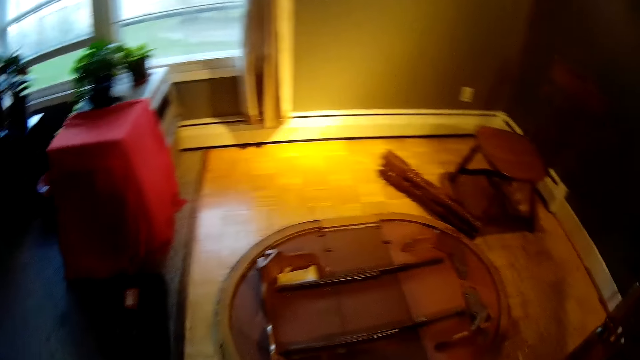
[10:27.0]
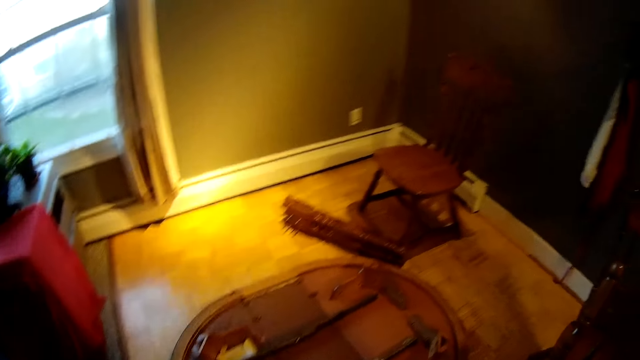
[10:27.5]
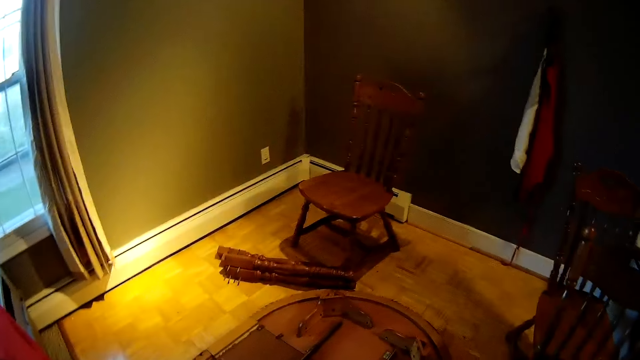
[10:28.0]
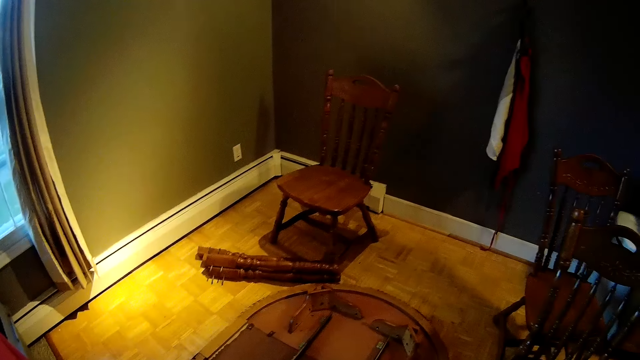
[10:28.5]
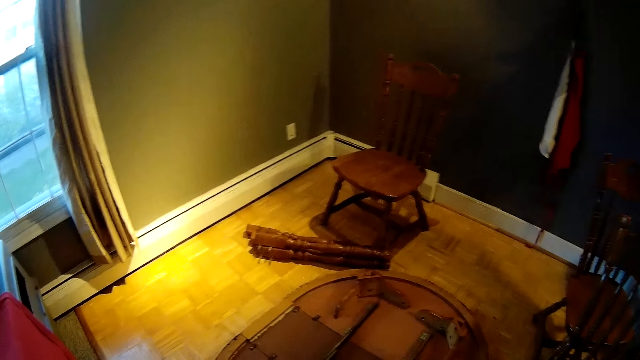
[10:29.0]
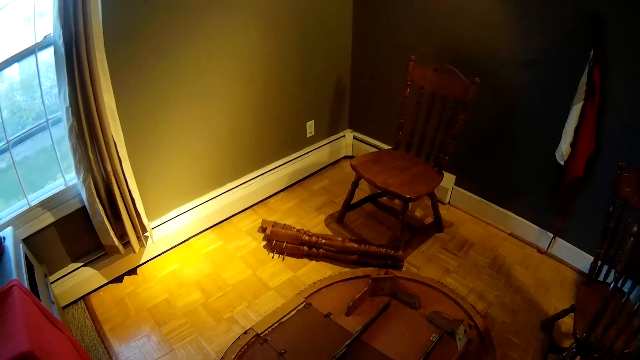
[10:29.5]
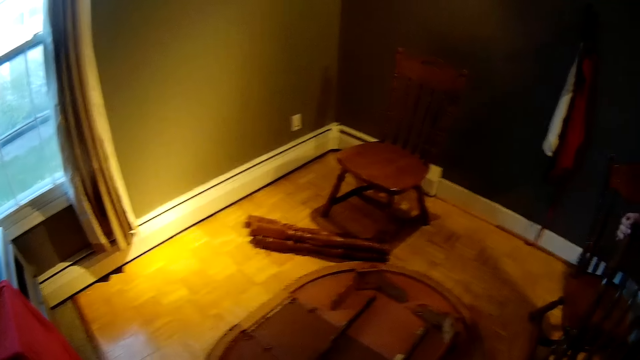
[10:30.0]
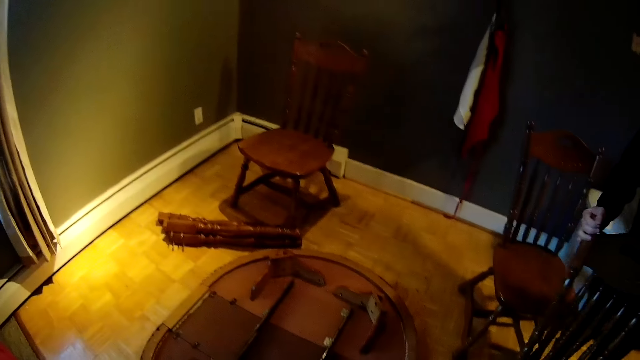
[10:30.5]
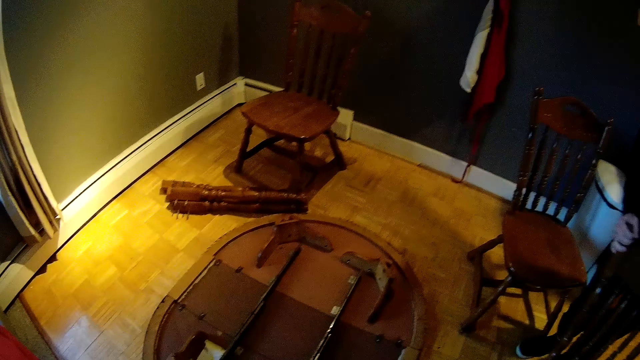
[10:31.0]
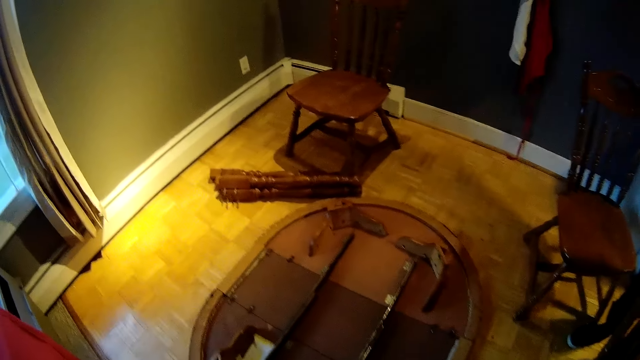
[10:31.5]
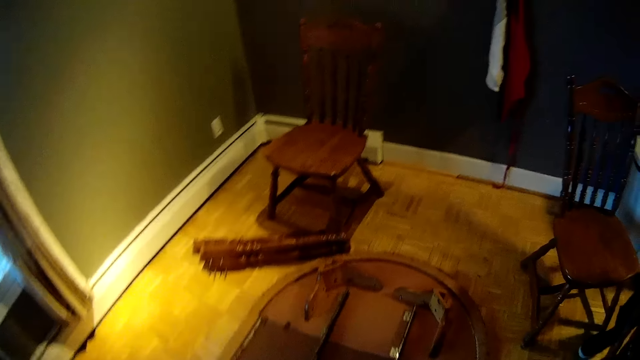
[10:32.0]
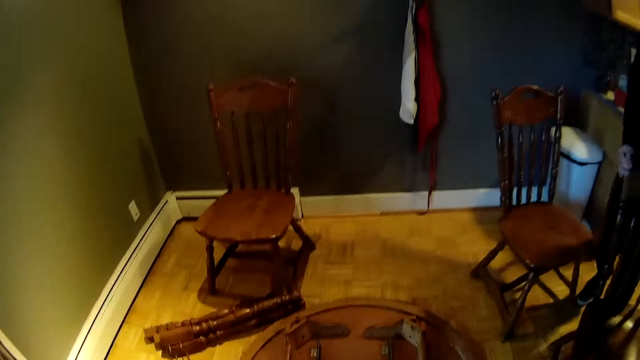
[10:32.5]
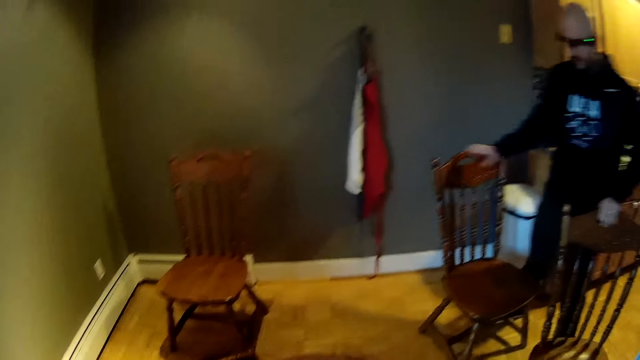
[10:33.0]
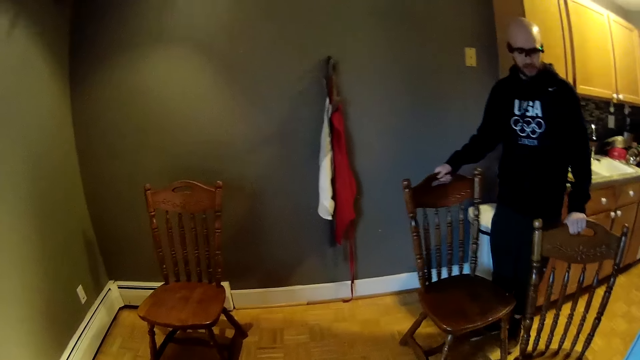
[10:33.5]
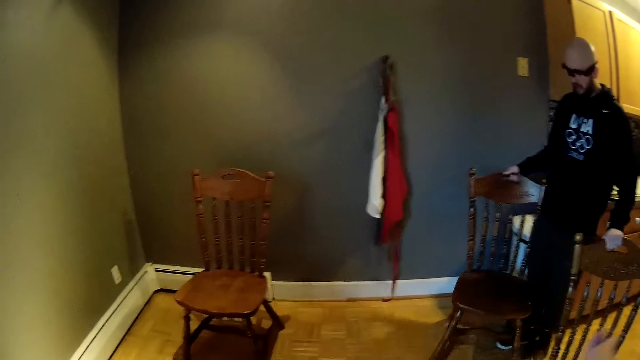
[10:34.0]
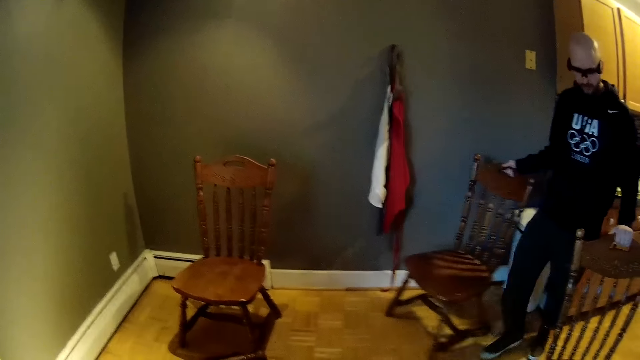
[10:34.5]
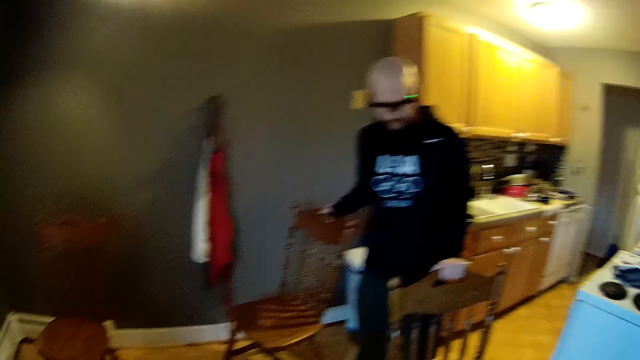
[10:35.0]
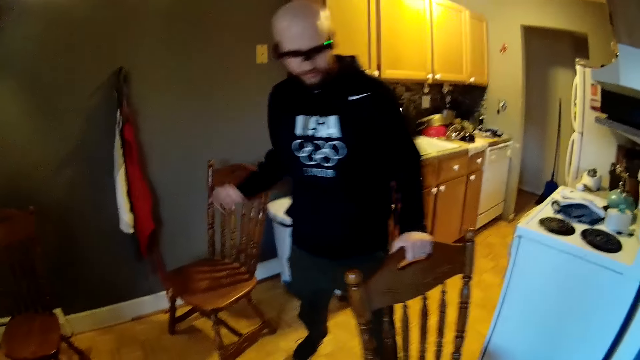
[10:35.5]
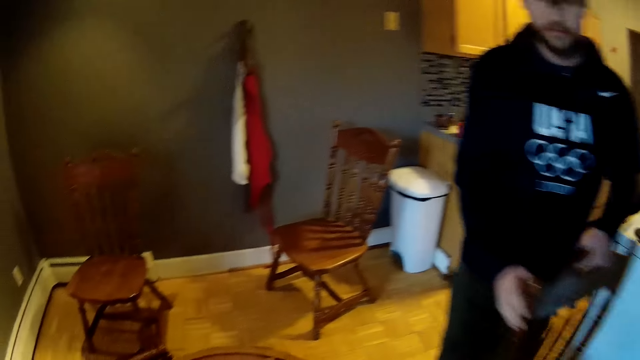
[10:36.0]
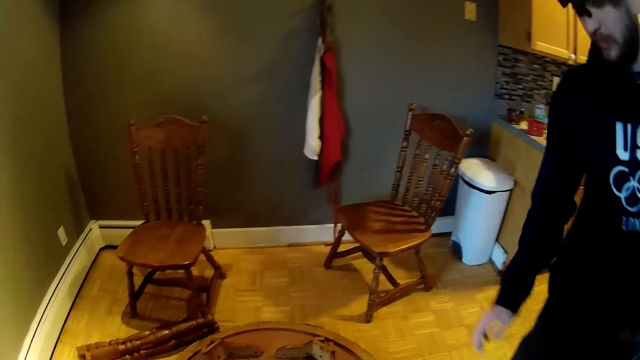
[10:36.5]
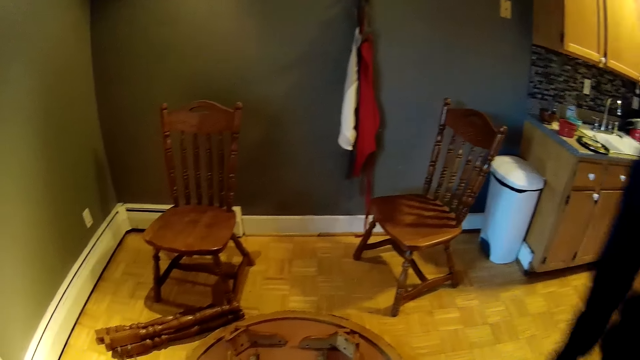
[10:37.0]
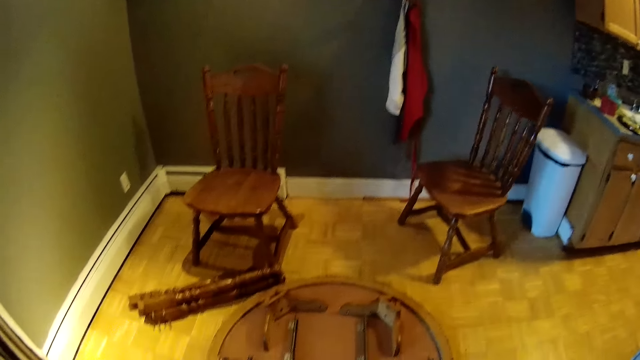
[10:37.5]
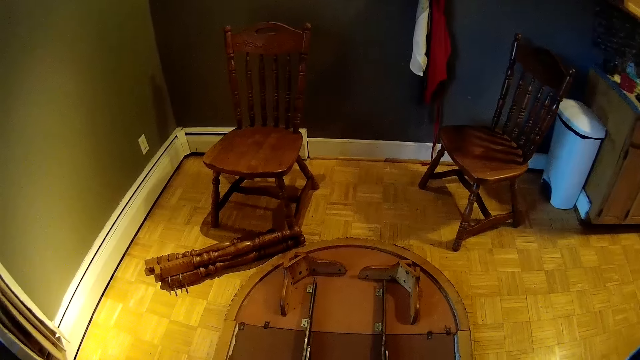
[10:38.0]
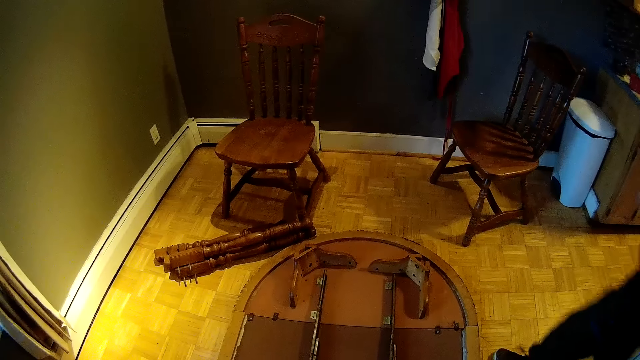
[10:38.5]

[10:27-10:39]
The man moves a chair with his left hand. He moves chairs with both hands.

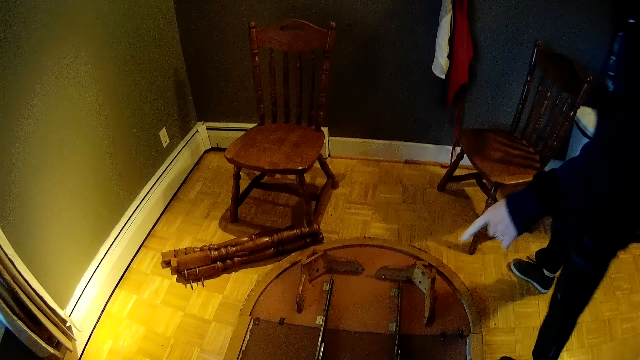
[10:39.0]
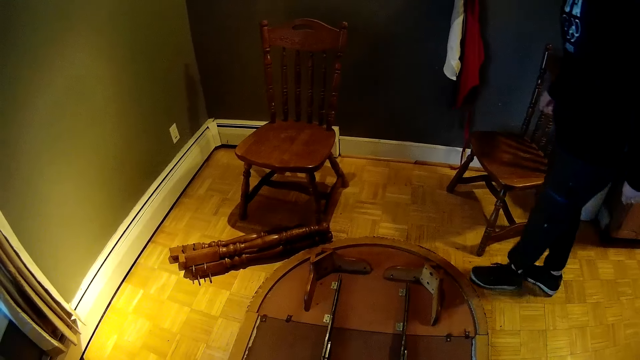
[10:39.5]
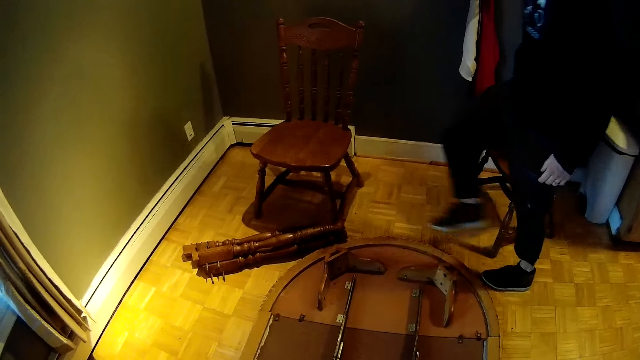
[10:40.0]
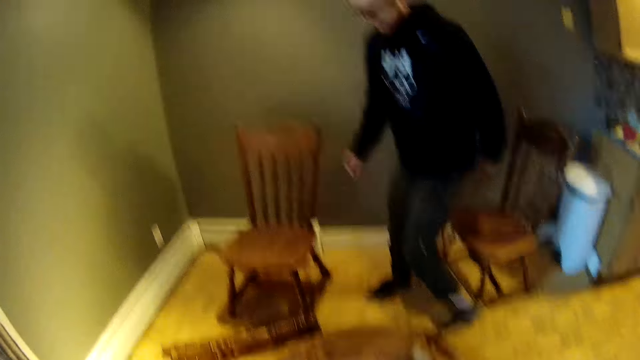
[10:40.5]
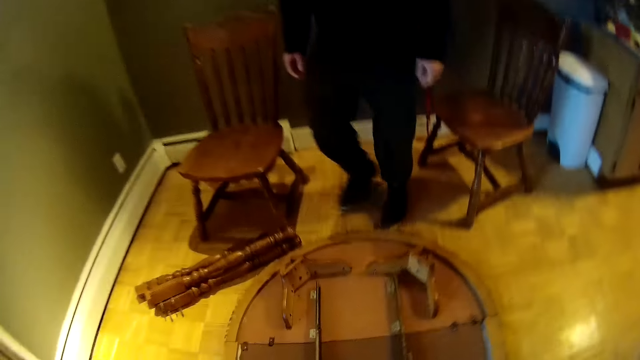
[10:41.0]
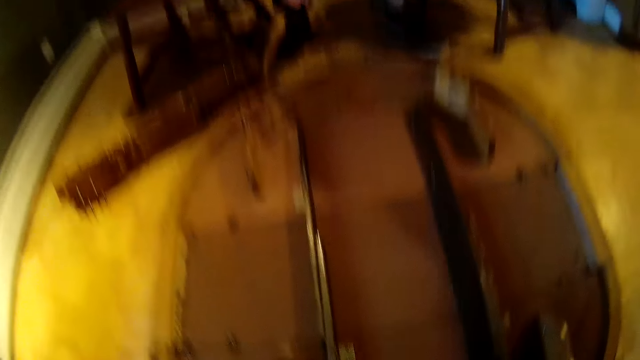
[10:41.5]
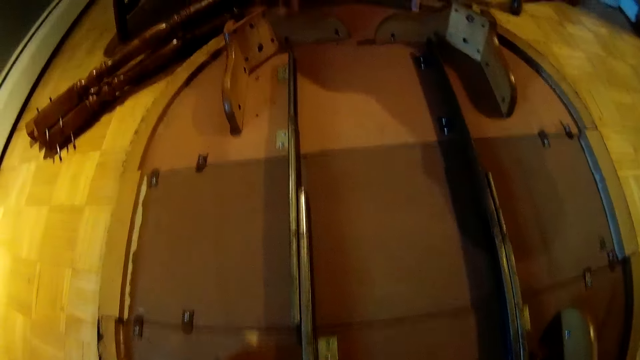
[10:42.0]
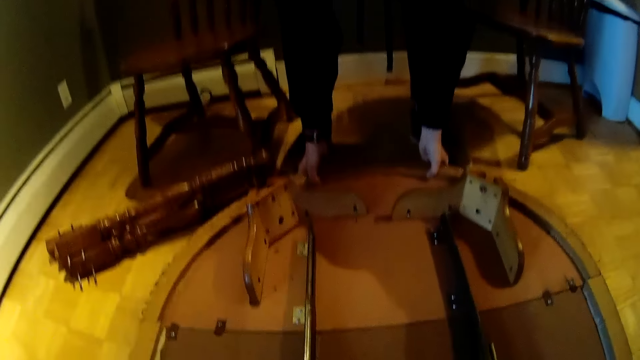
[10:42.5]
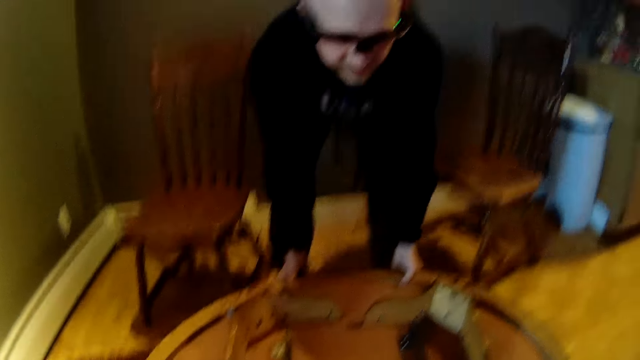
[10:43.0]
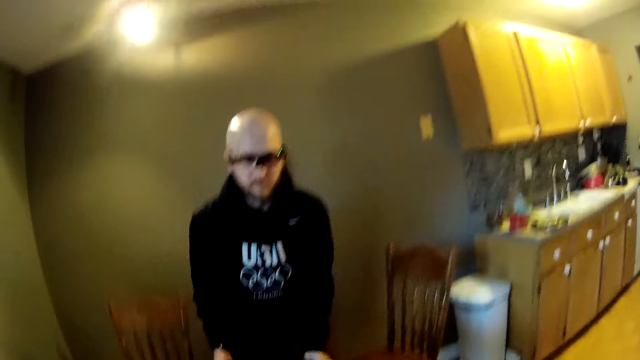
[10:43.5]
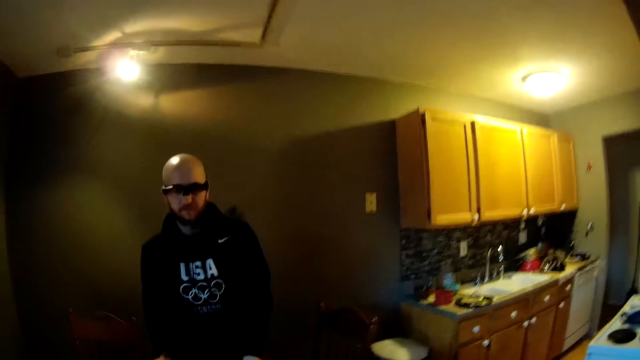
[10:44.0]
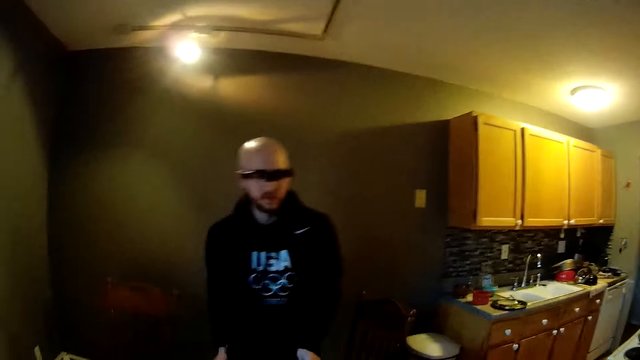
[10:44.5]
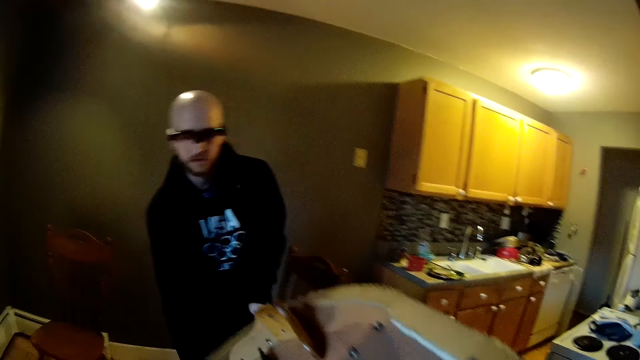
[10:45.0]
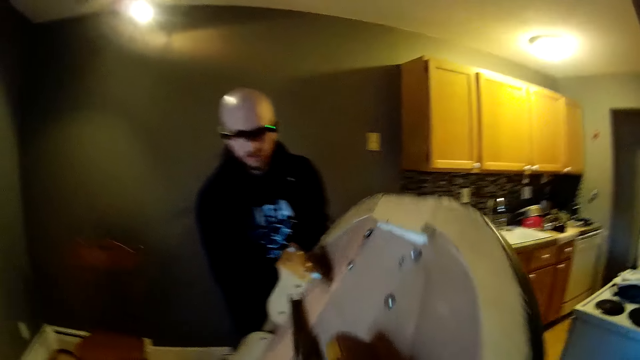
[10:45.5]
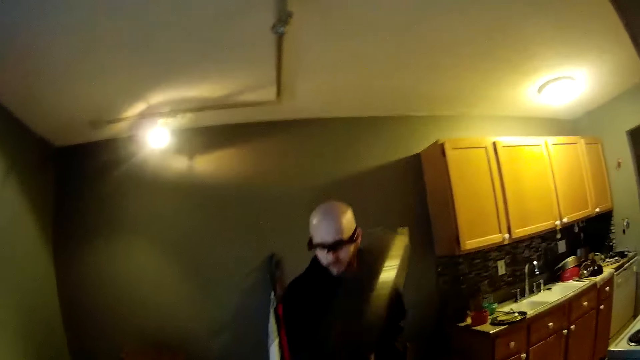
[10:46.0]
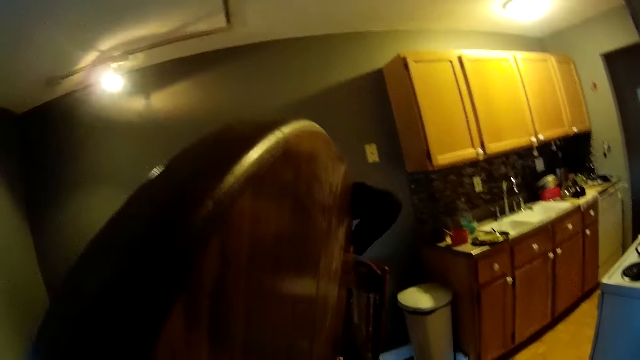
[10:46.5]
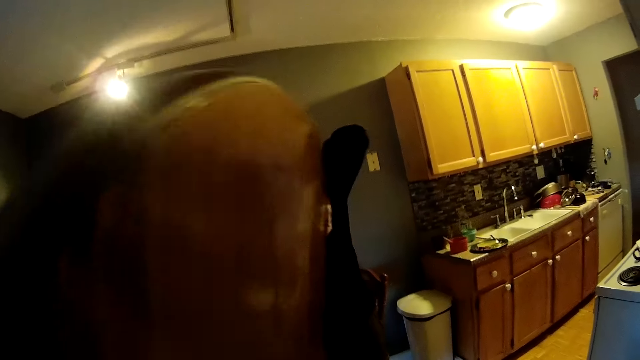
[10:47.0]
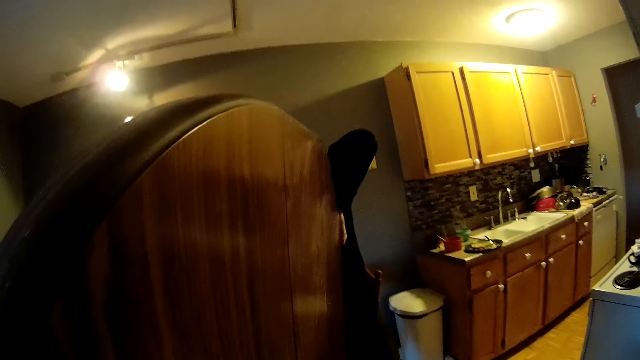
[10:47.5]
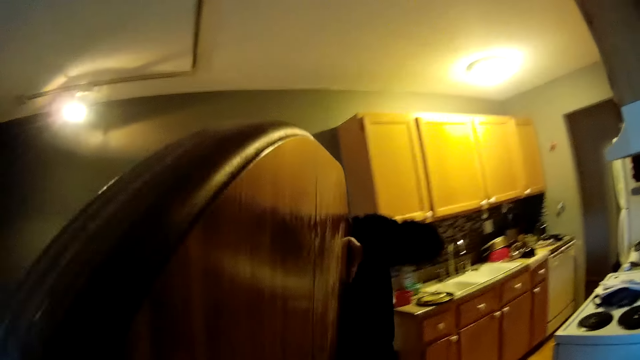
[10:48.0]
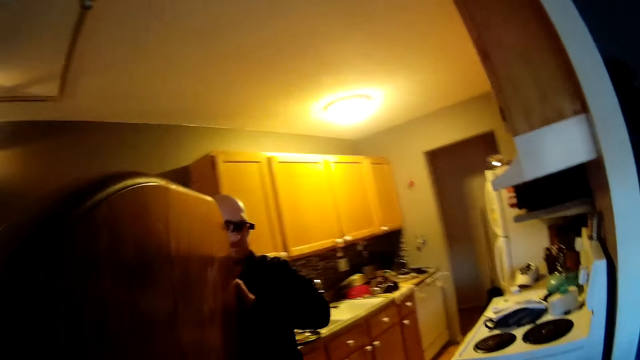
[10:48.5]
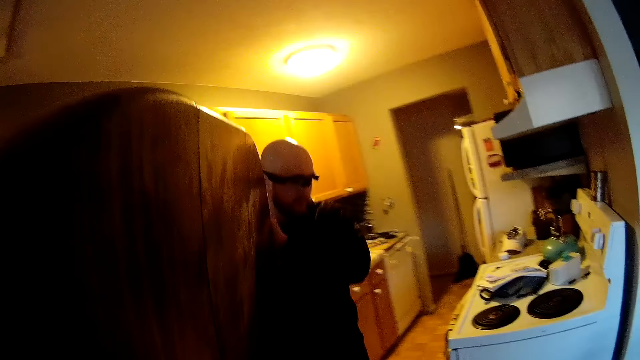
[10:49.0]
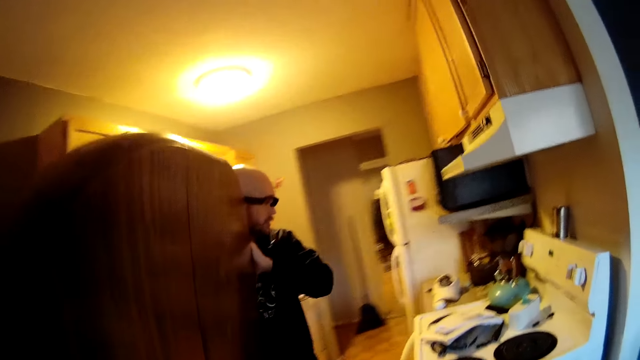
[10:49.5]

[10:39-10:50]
The man bends down. The camera wearer bends down. The man grabs a table with both hands. The camera wearer grabs the table. She lifts the table upwards with the man. She moves with the table in her hand with the man towards the kitchen.
